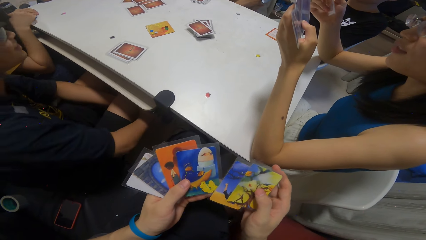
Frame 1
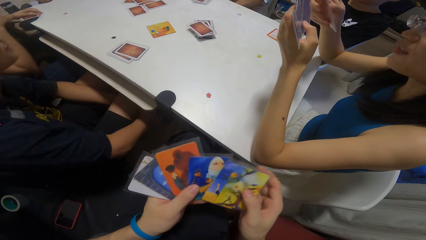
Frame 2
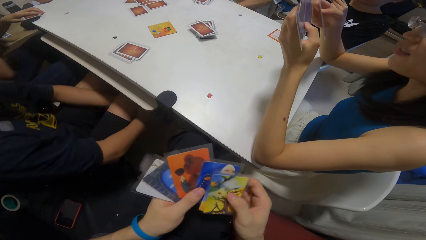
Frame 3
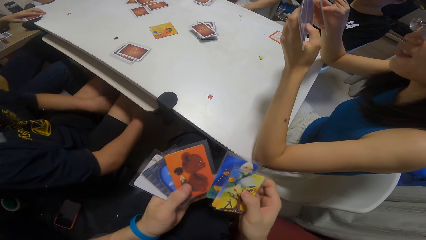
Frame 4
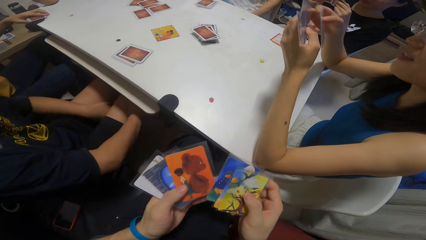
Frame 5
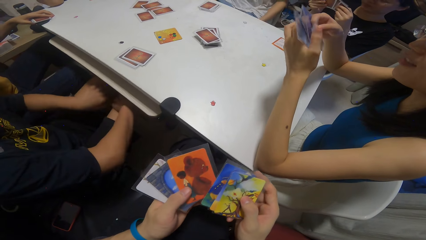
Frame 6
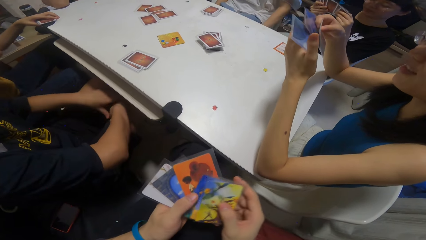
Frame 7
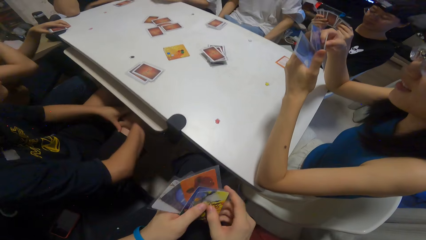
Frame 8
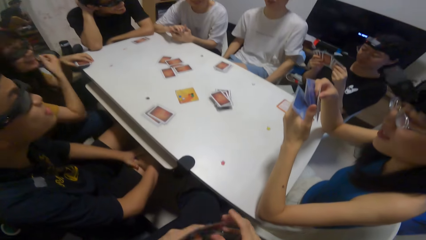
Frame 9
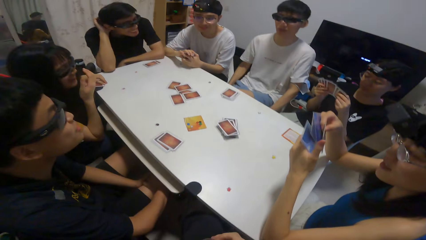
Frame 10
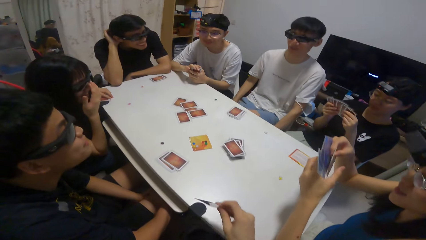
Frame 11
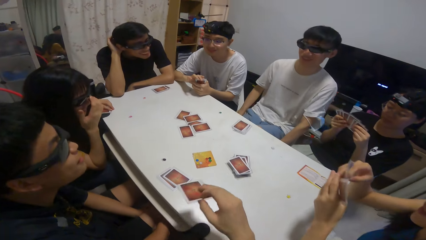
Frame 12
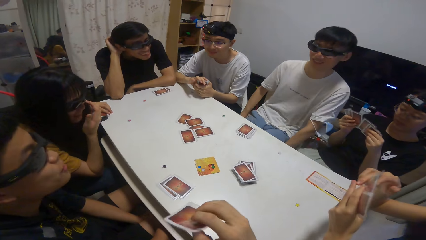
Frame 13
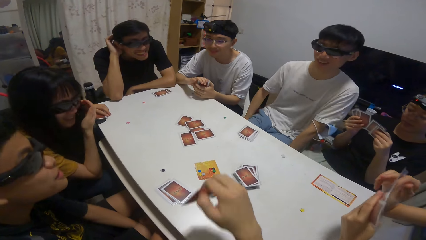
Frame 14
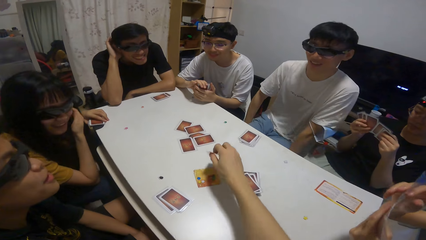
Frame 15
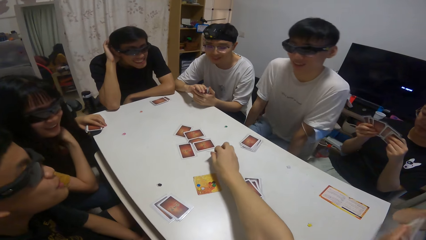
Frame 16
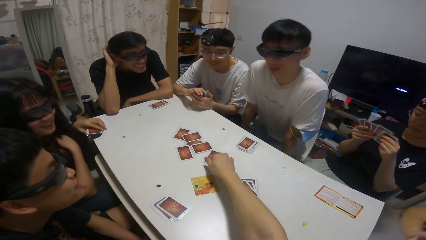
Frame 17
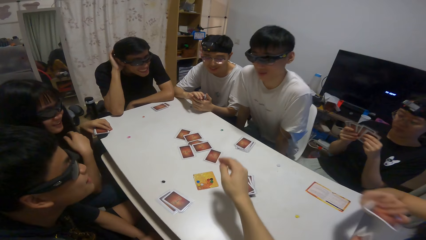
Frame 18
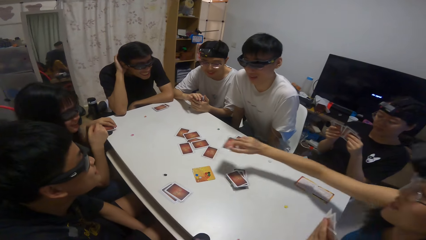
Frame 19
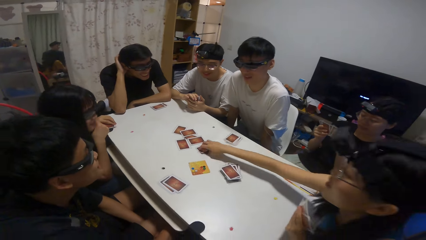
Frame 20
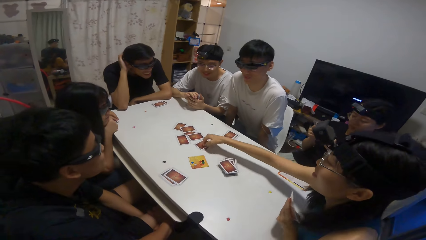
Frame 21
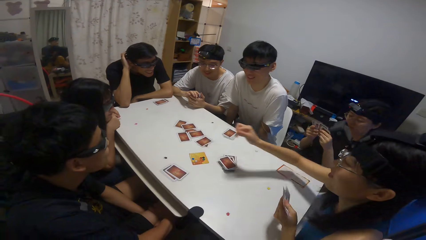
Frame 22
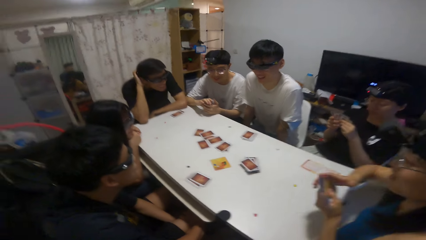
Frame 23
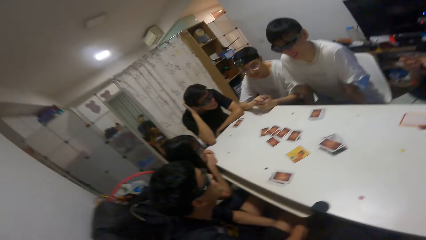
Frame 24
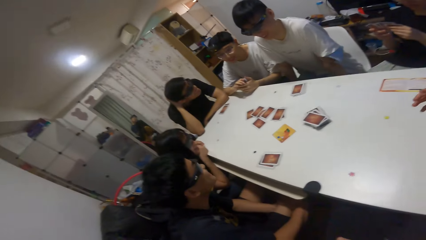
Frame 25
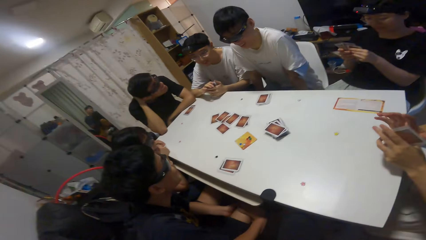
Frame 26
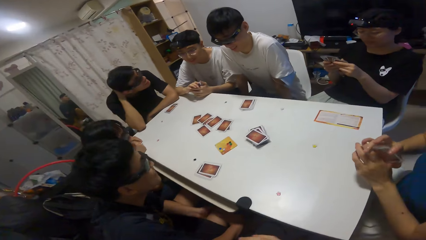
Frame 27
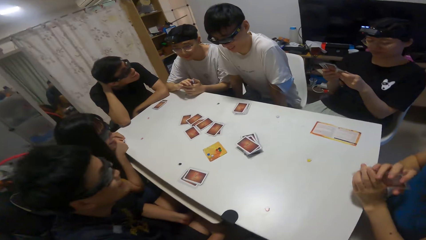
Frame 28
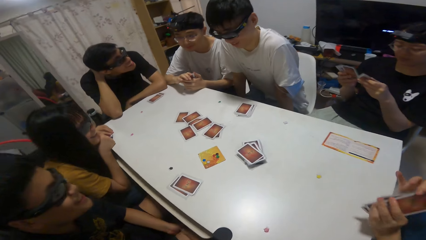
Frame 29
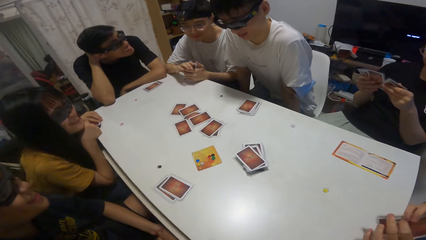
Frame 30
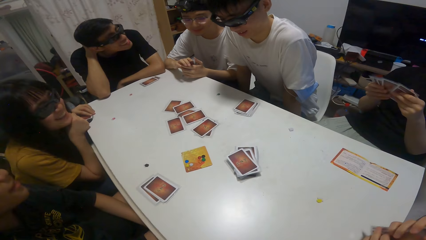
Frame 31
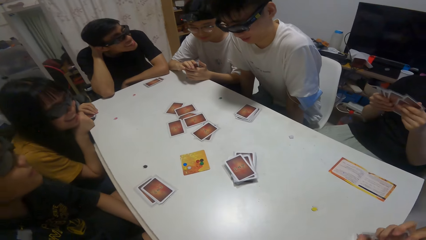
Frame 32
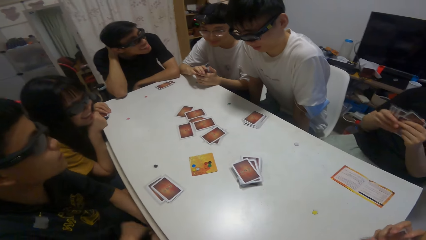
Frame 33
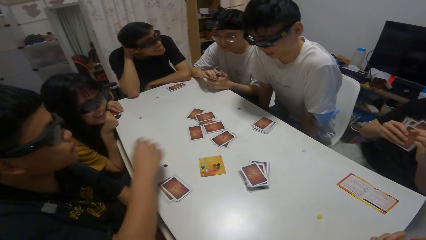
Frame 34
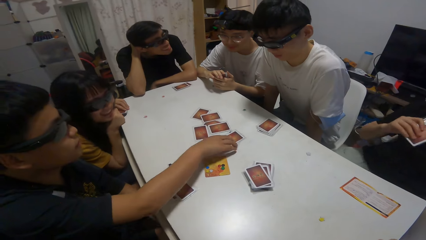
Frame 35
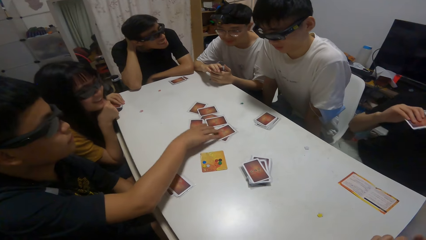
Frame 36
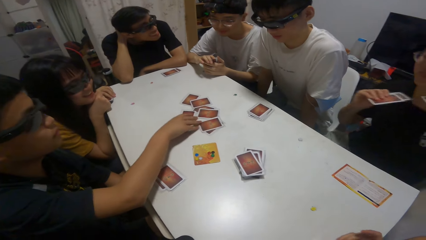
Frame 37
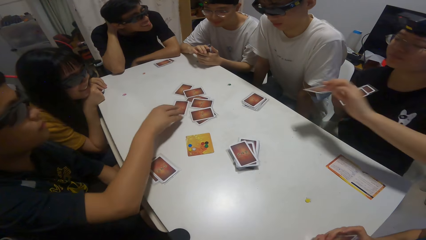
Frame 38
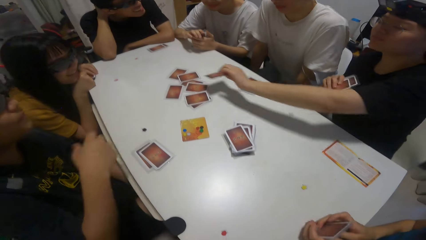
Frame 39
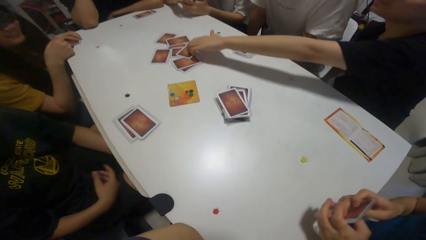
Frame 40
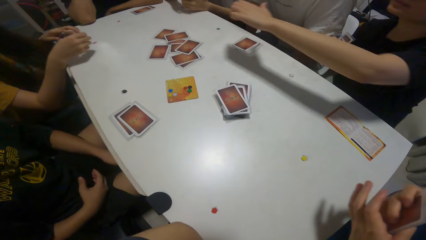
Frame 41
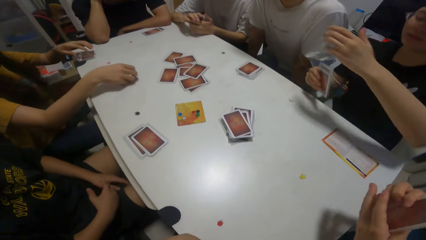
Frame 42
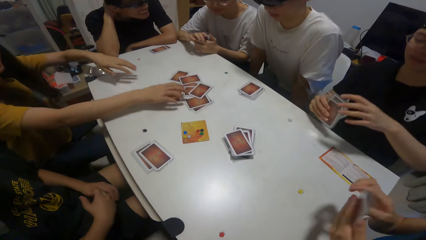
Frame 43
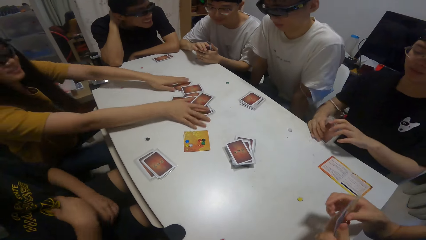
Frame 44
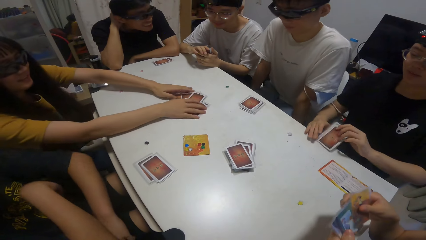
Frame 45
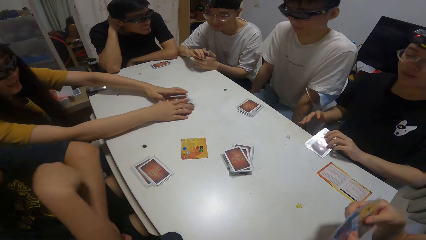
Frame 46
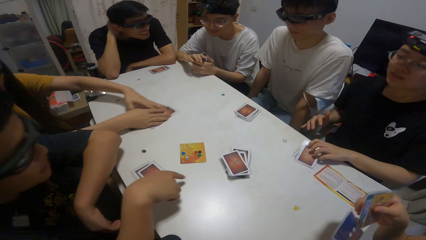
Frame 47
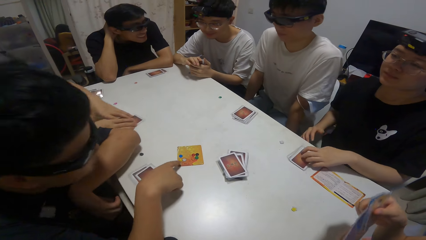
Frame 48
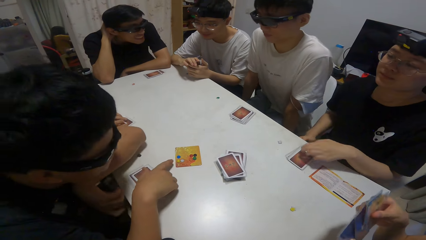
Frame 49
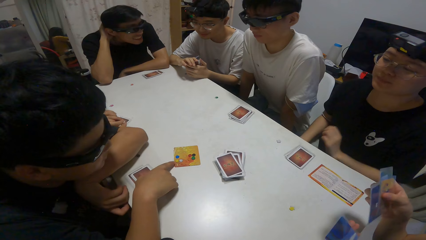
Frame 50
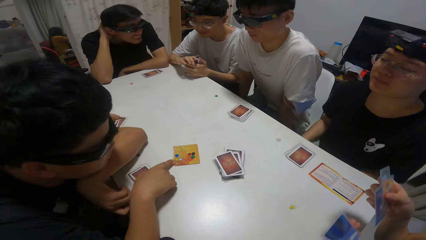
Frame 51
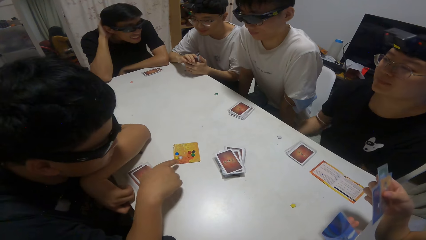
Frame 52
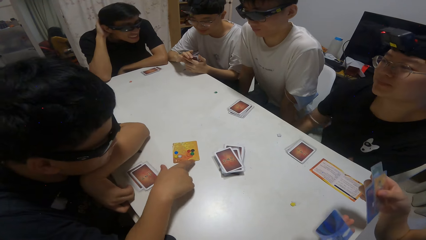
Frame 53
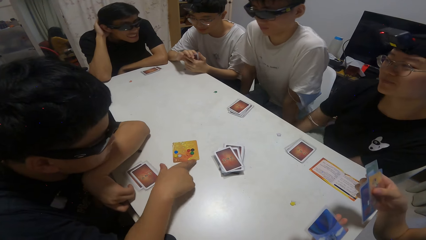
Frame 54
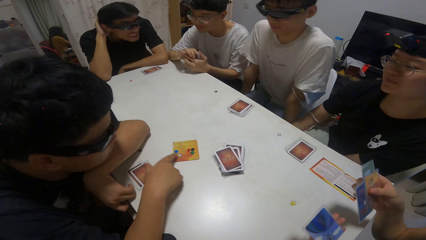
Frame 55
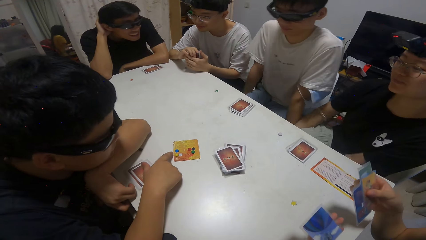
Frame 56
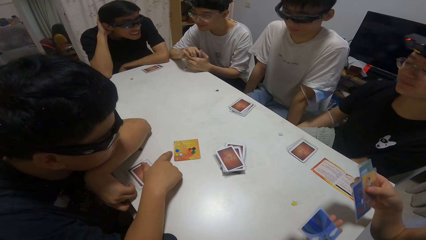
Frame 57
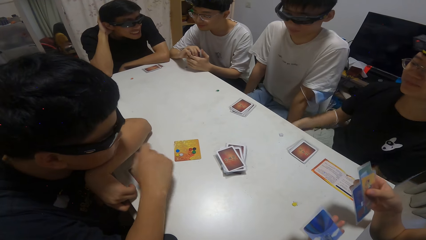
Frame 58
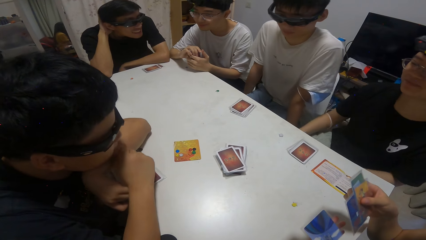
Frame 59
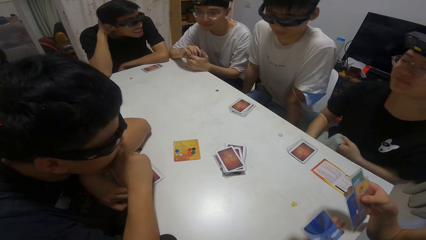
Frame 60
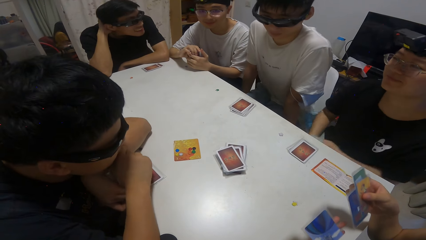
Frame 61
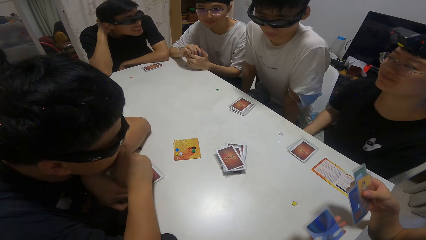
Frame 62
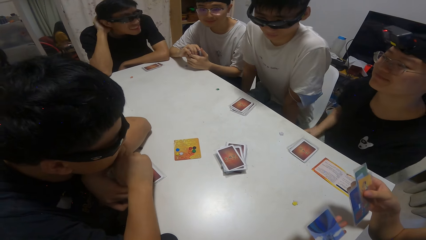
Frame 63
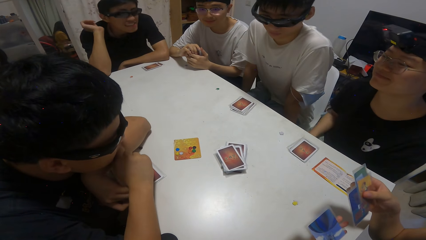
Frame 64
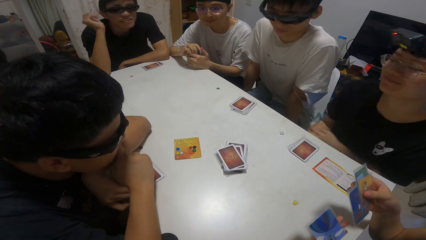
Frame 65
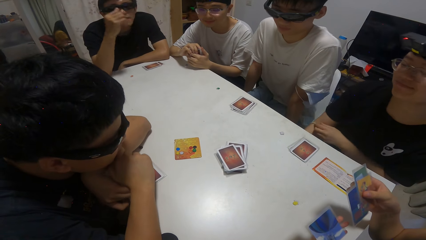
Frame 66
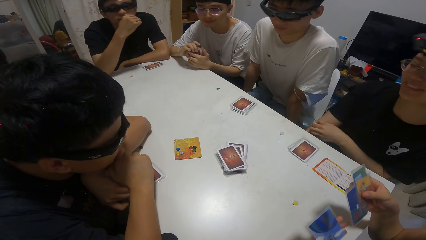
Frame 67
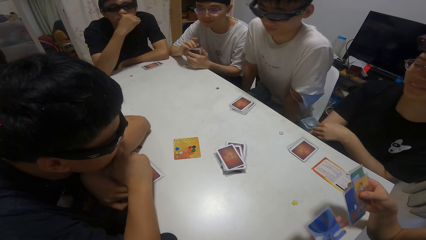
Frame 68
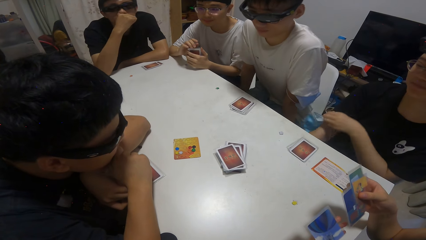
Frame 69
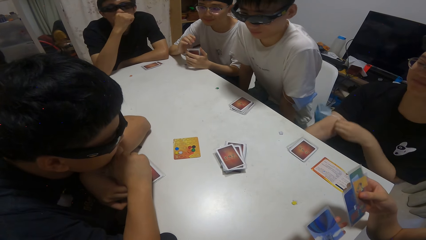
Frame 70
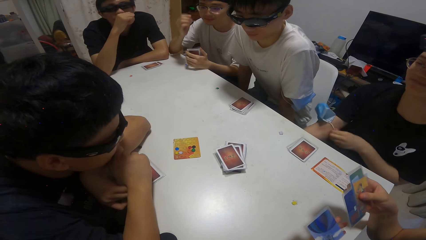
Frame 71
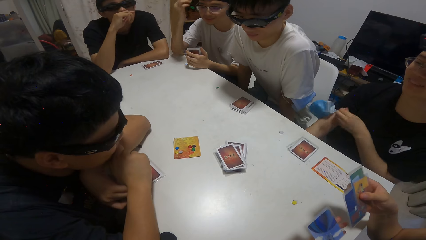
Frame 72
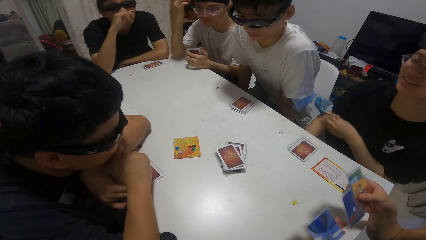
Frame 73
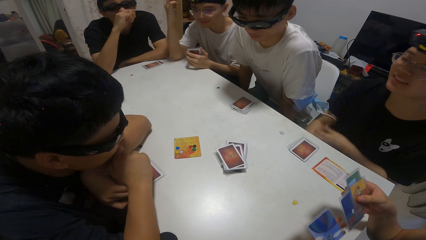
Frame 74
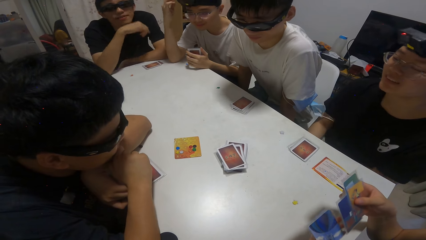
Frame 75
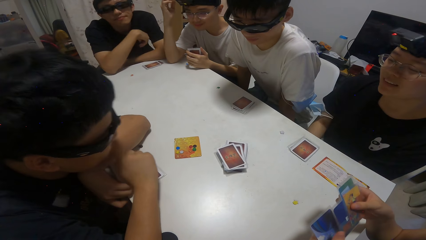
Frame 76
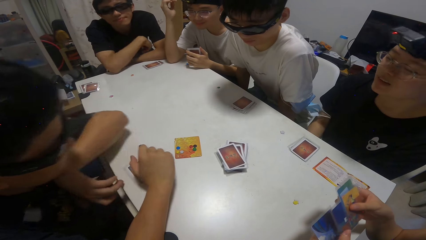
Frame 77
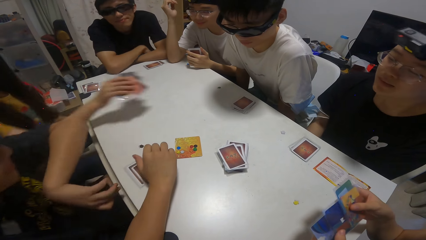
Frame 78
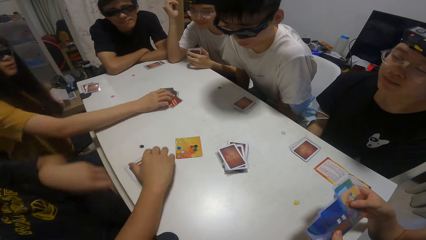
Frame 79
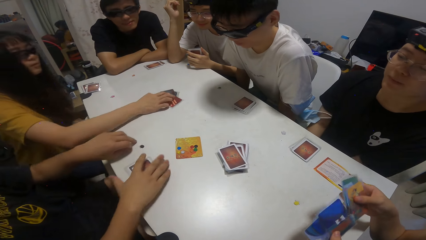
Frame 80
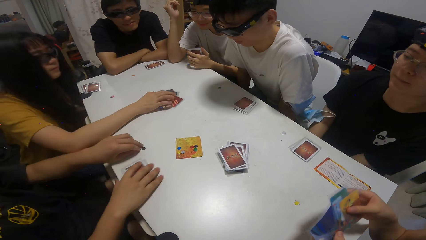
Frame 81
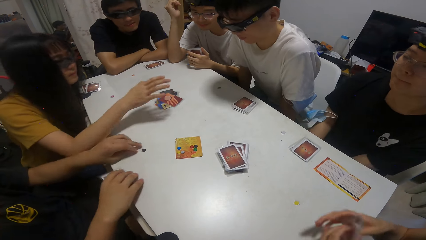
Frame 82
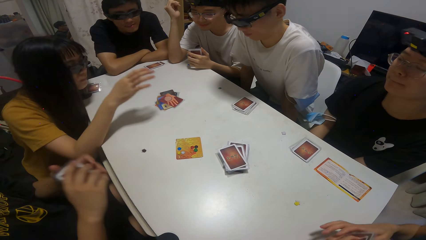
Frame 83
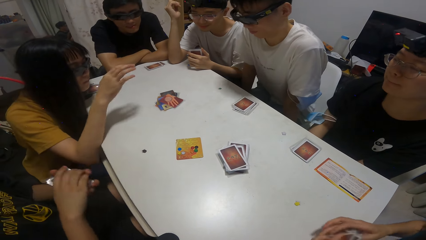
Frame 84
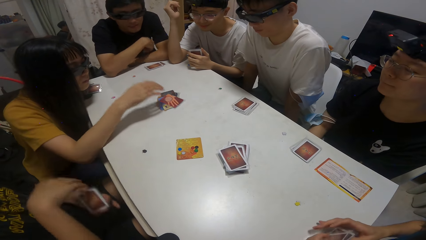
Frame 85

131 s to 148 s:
A man places a playing card on the table. The camera wearer drops a card on the table. They pick up a playing card. Another man touches a playing card. A woman collects playing cards. The second man leans on the table.
